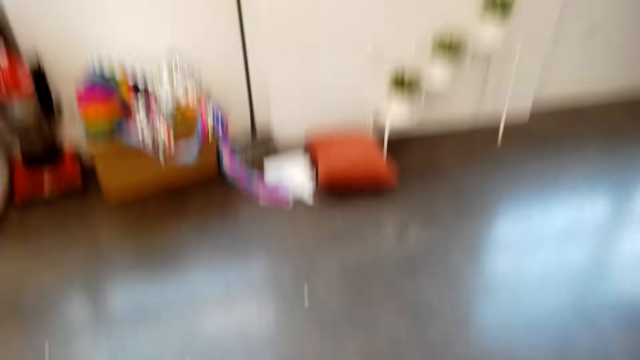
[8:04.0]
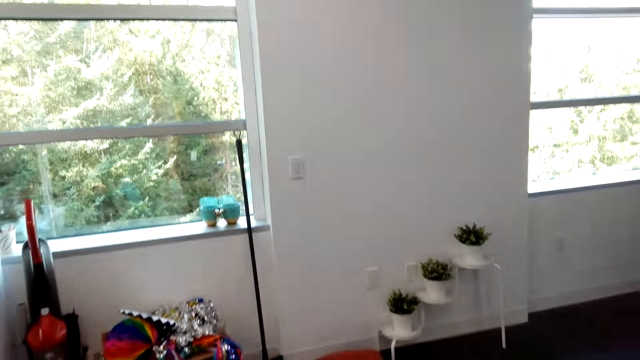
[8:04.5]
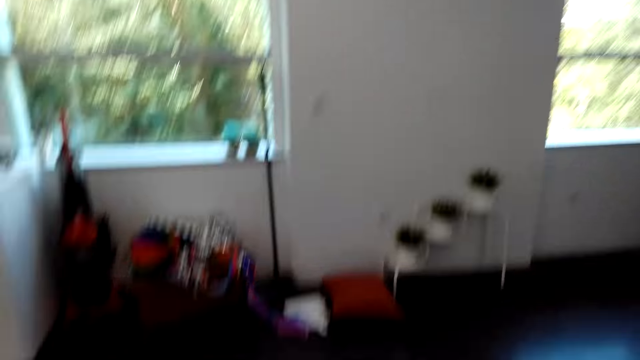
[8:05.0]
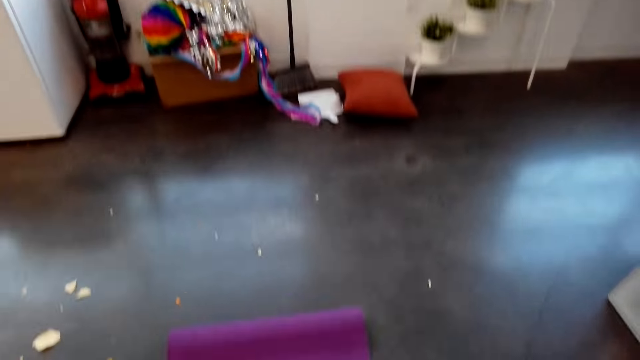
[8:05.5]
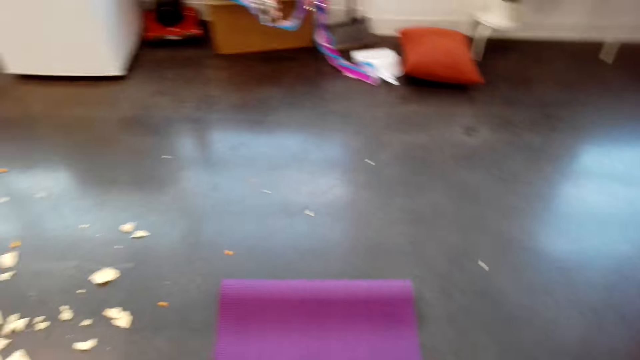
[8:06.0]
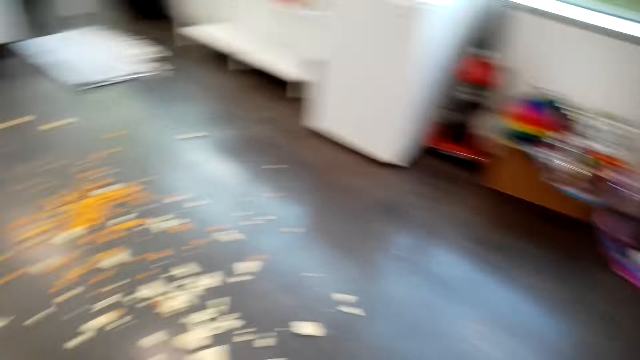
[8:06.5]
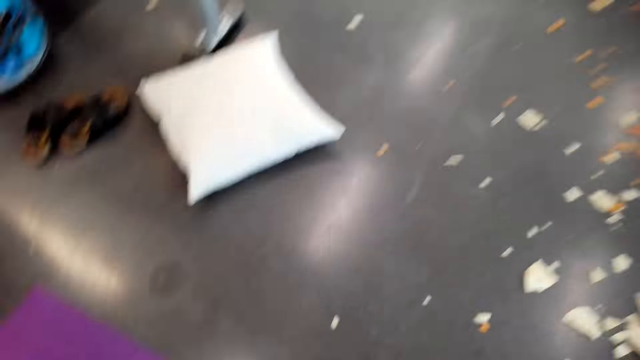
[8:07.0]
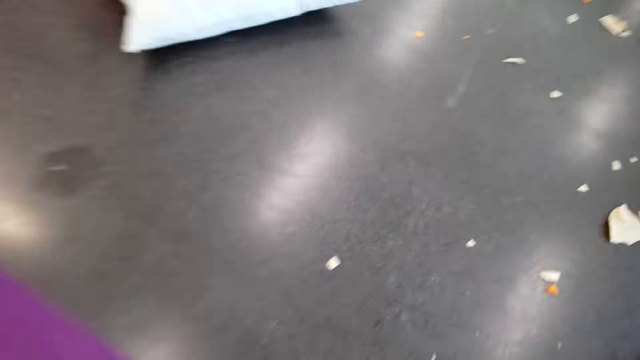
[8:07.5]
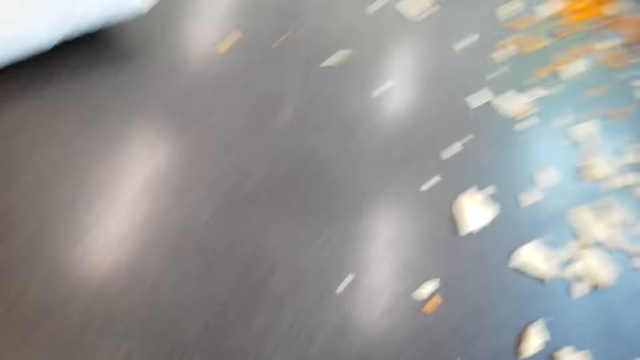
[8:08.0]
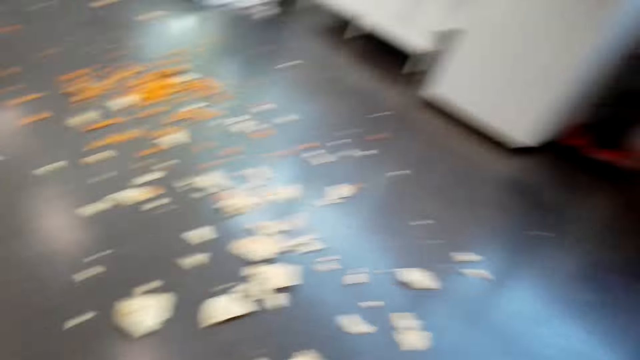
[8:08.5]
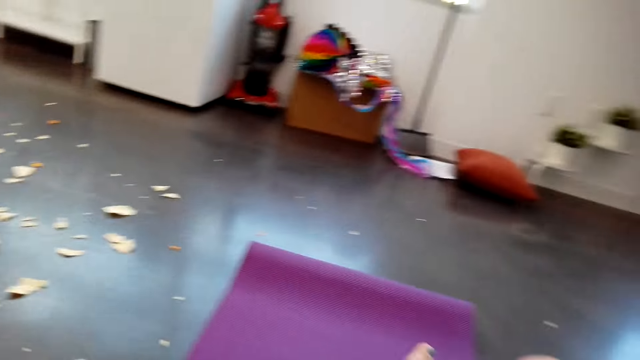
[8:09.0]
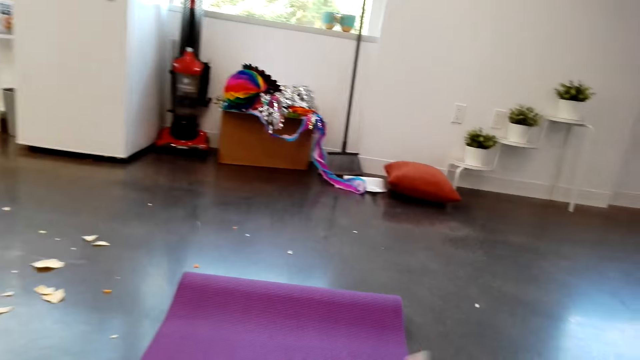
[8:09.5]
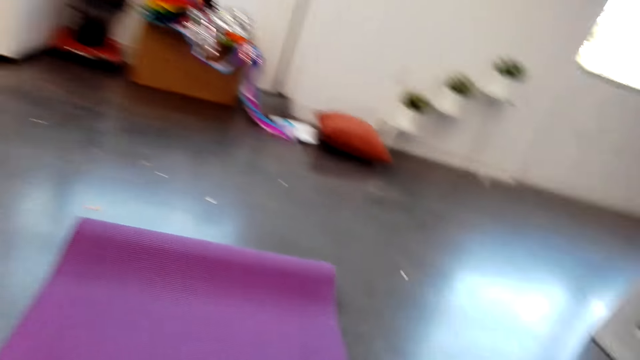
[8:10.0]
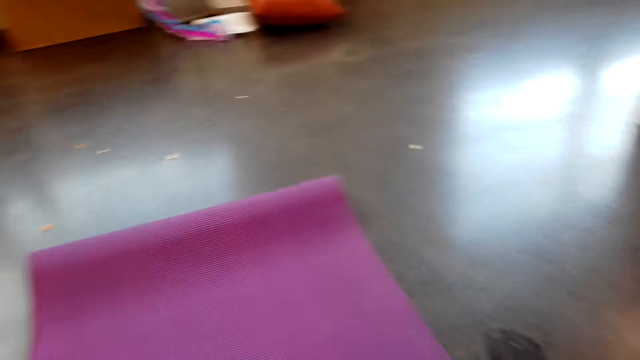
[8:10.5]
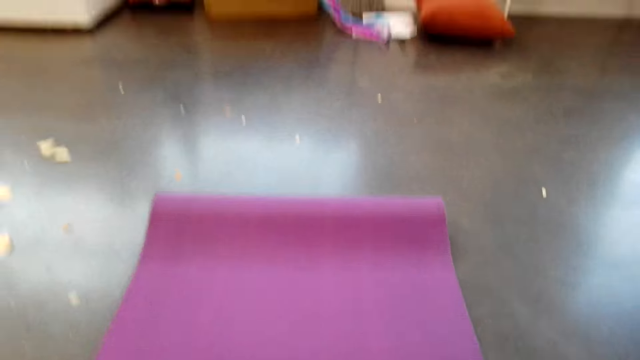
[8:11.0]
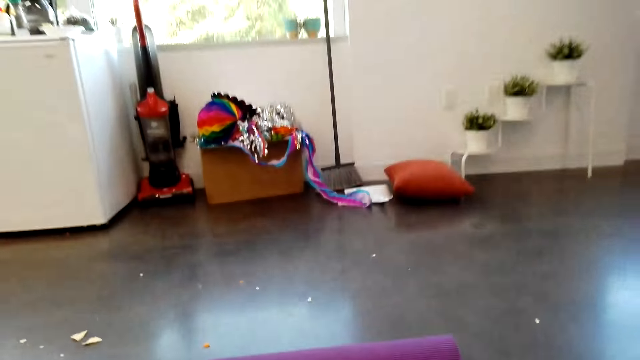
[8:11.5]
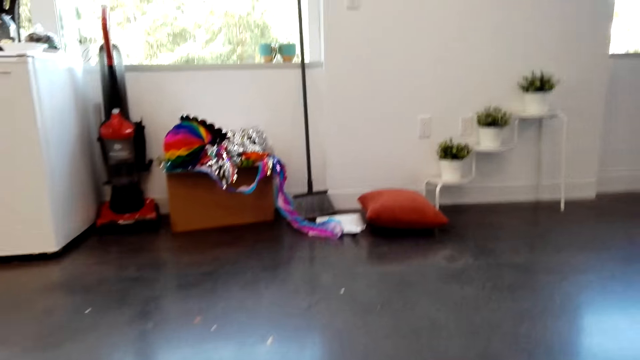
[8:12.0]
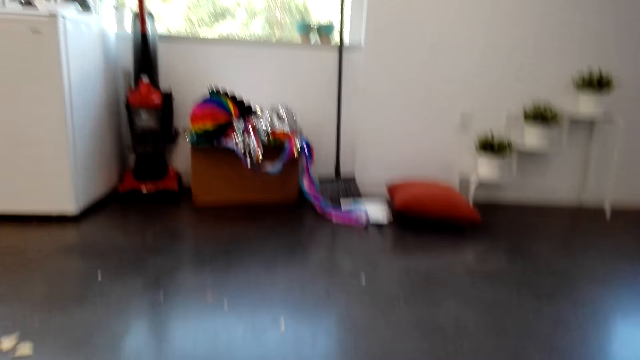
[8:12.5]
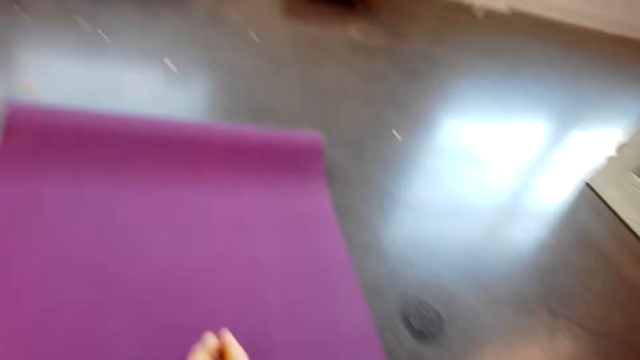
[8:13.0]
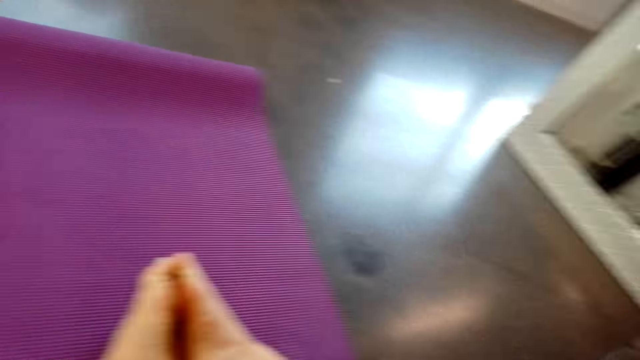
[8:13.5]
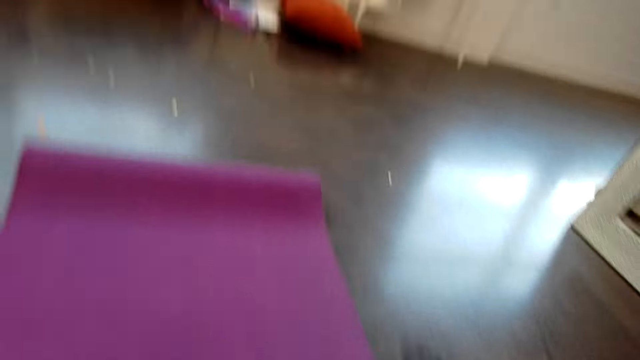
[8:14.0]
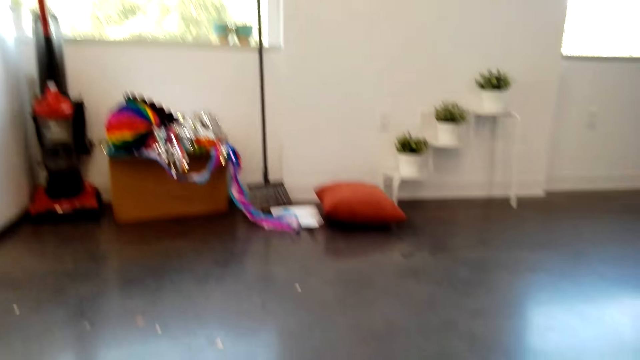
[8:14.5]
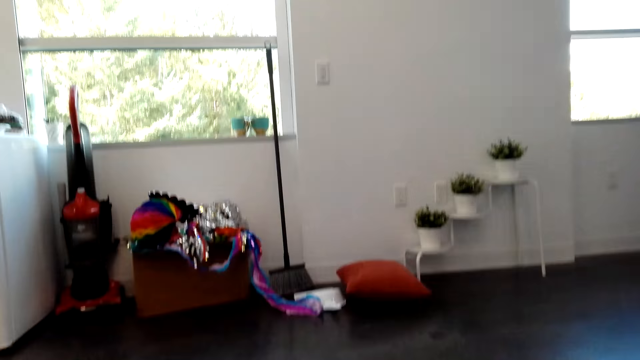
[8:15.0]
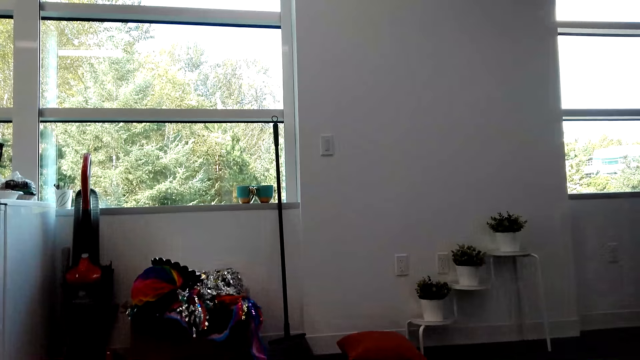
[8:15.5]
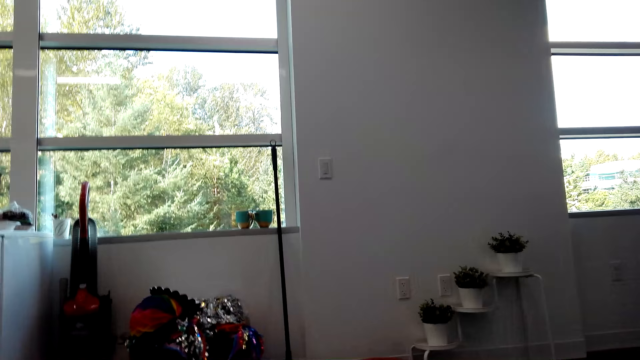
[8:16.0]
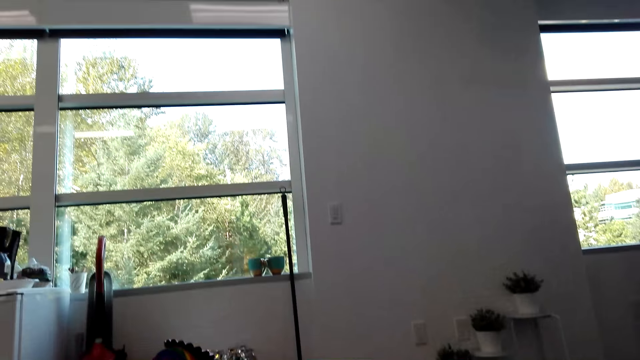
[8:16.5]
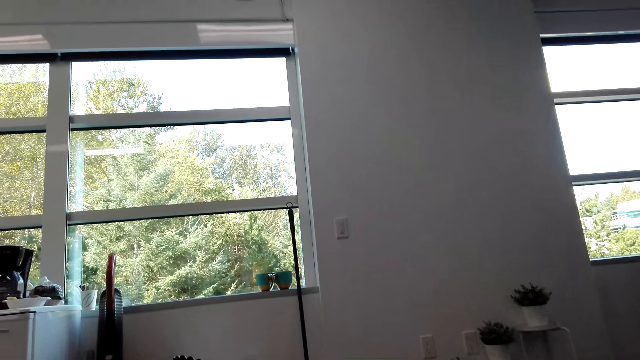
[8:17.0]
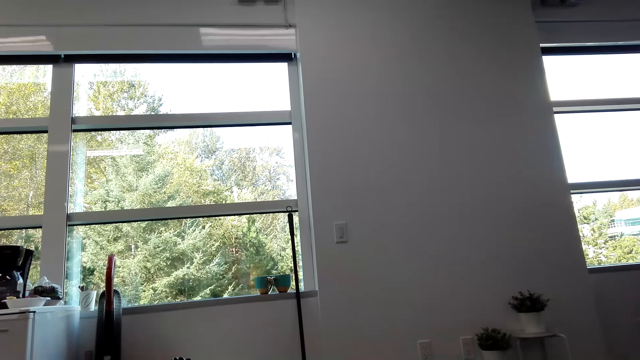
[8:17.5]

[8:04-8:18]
The camera wearer looks around the apartment. They move around. They sit on the gym mat. They look around the apartment. They do exercises.

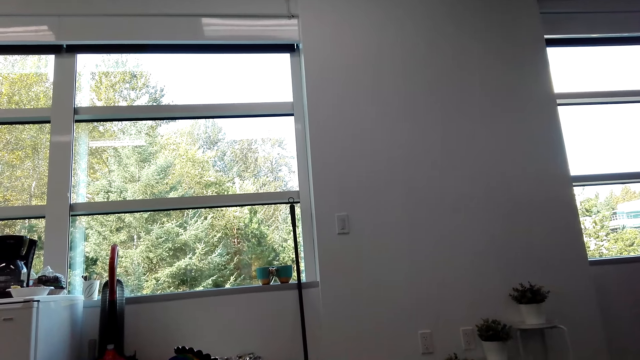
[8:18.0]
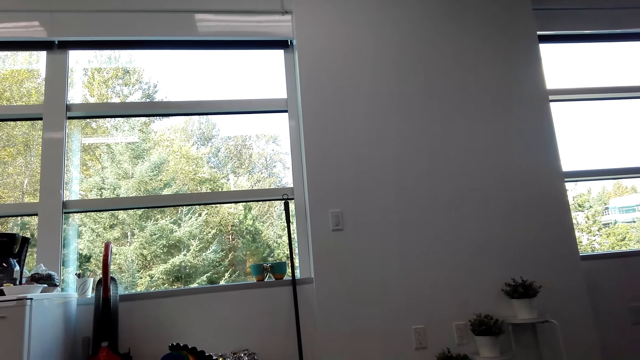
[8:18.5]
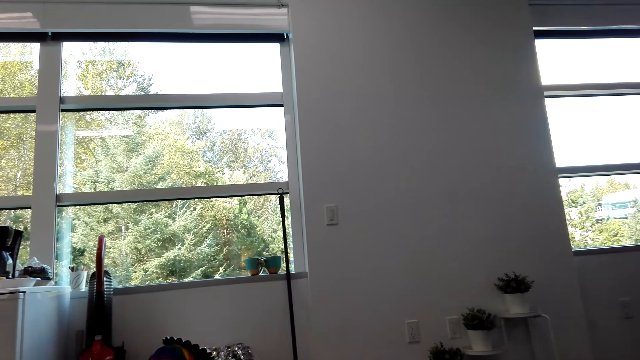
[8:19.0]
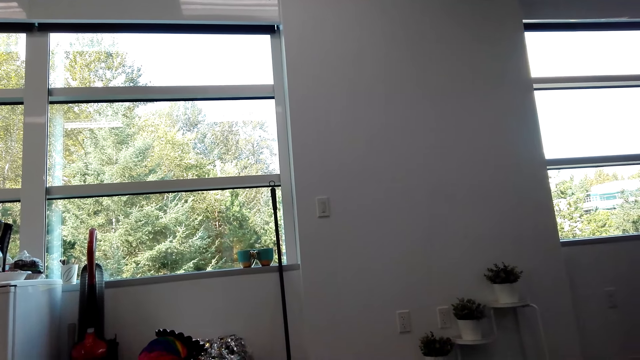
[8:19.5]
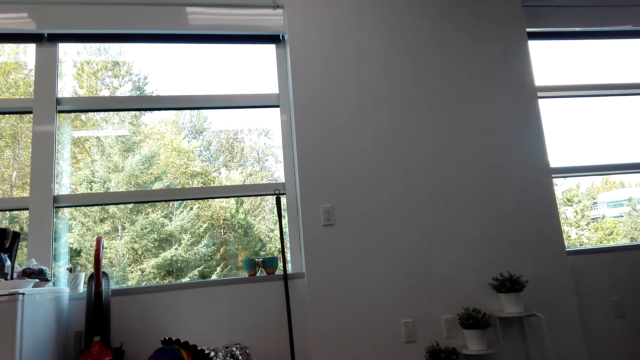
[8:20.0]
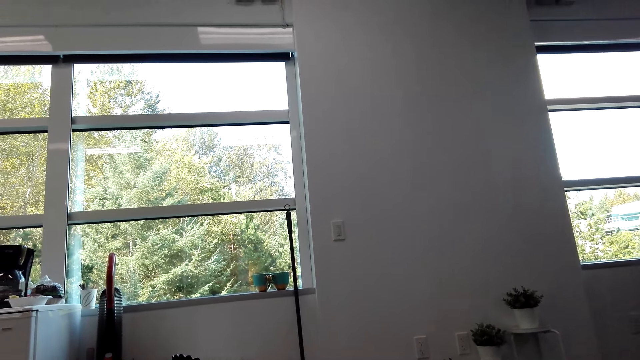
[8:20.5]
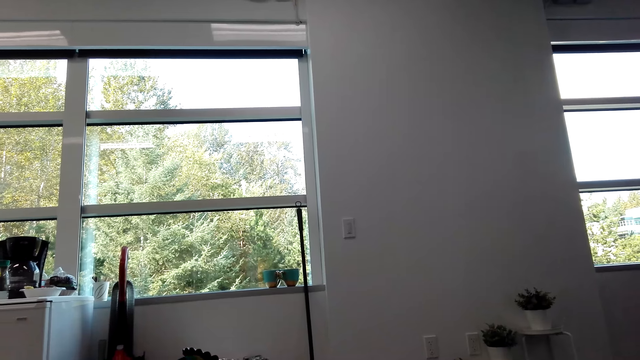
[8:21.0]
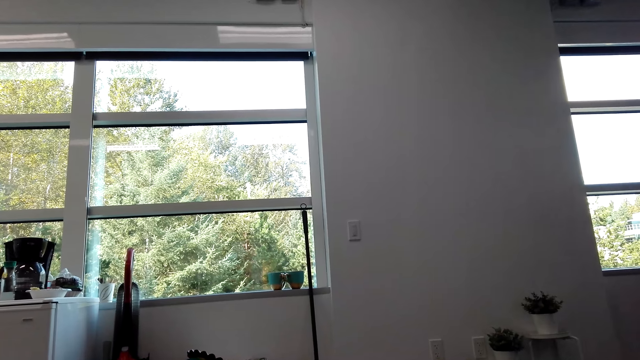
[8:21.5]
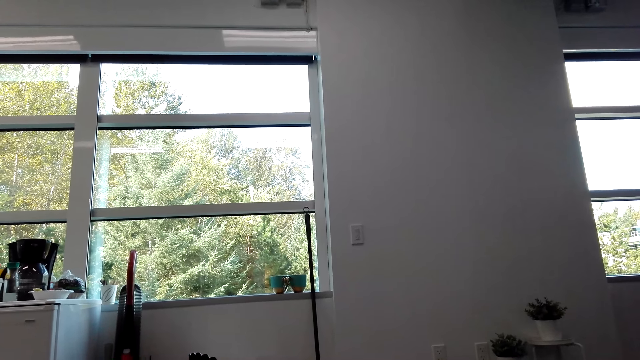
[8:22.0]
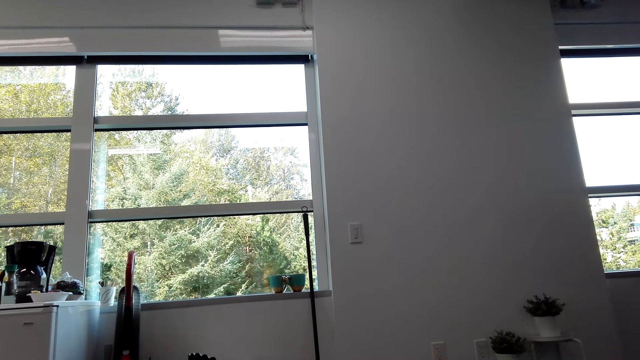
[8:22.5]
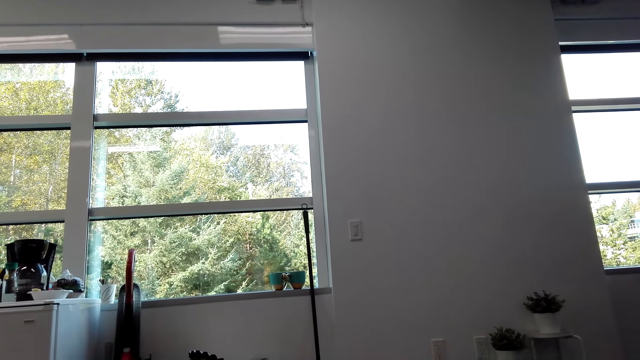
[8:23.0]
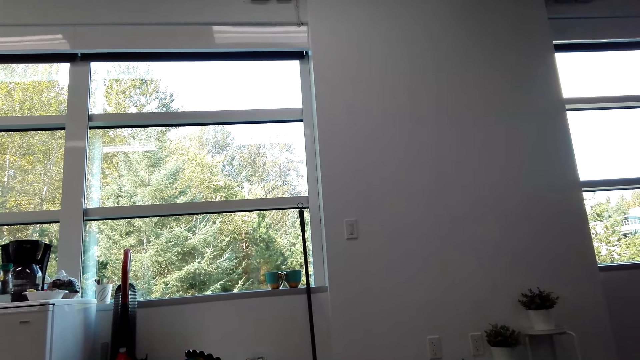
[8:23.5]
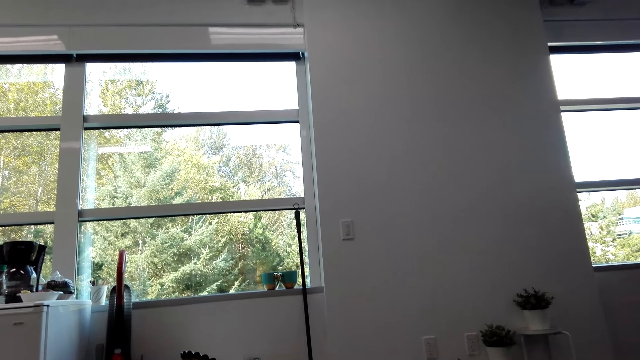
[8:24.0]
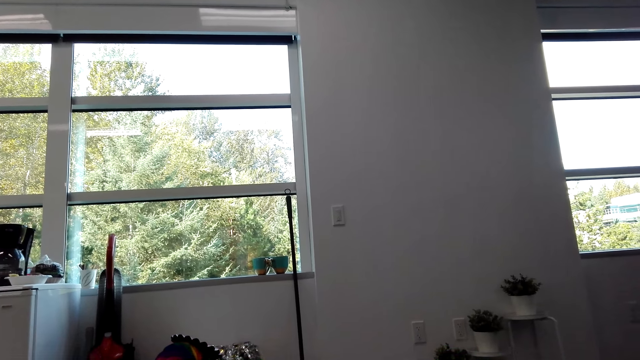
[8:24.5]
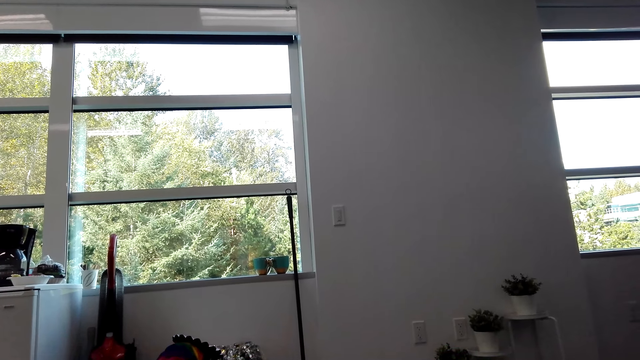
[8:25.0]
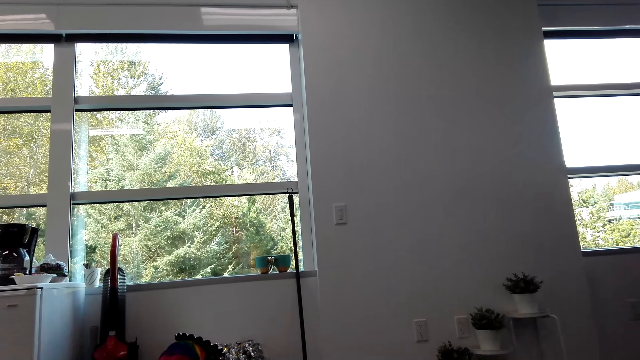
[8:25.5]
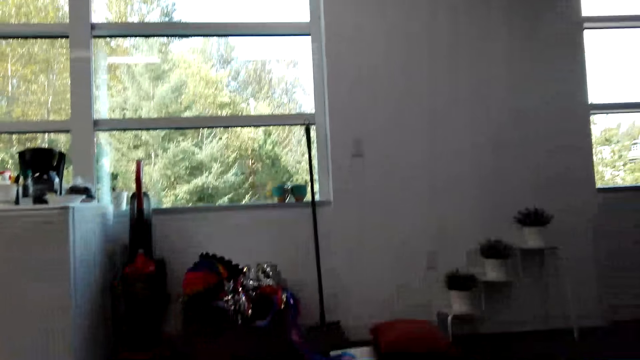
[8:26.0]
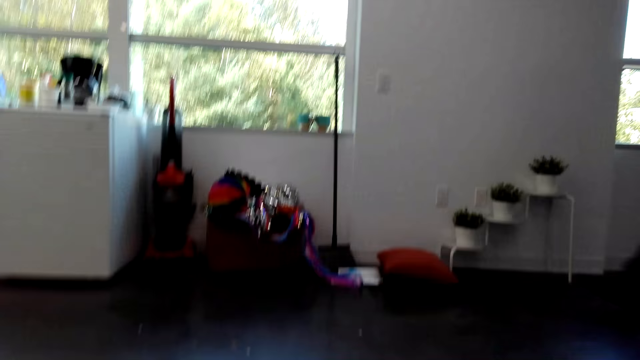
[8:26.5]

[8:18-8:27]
The camera wearer stares at the window.
